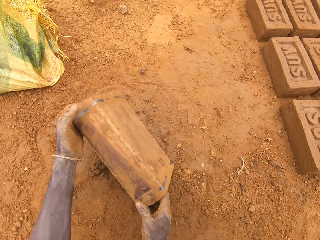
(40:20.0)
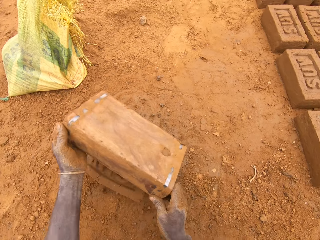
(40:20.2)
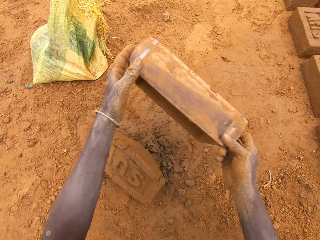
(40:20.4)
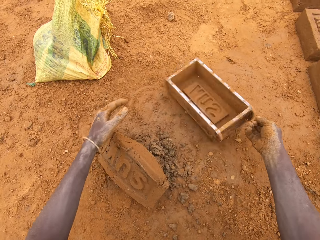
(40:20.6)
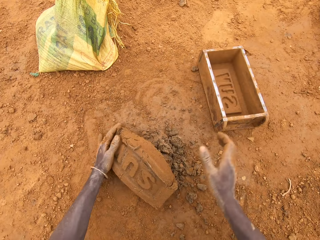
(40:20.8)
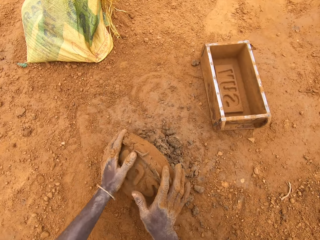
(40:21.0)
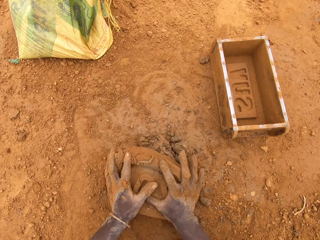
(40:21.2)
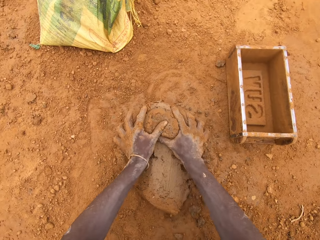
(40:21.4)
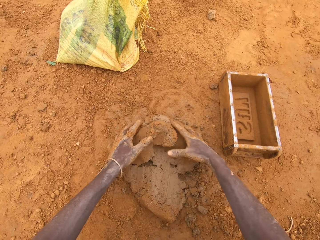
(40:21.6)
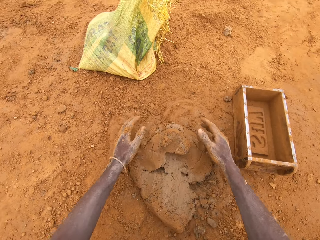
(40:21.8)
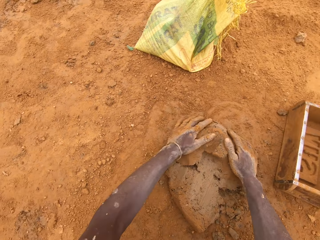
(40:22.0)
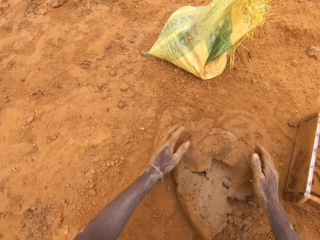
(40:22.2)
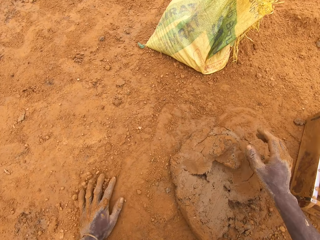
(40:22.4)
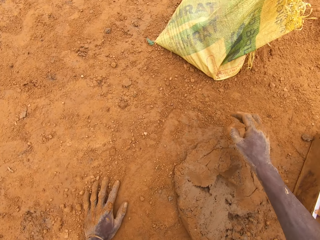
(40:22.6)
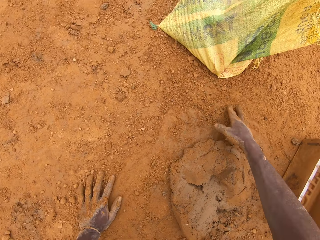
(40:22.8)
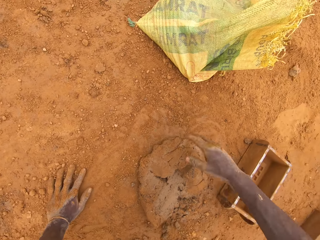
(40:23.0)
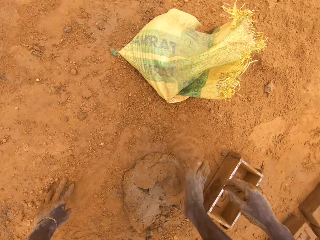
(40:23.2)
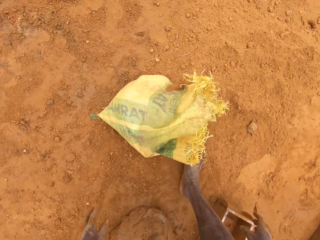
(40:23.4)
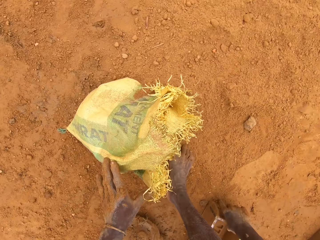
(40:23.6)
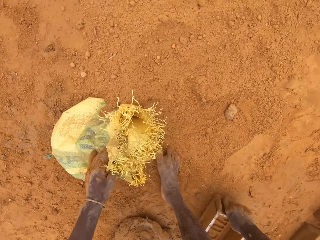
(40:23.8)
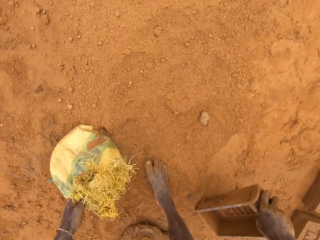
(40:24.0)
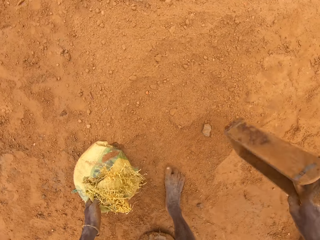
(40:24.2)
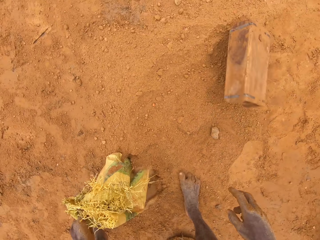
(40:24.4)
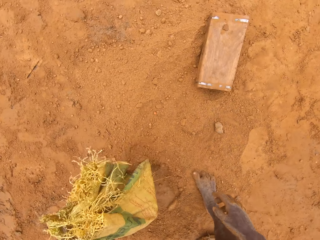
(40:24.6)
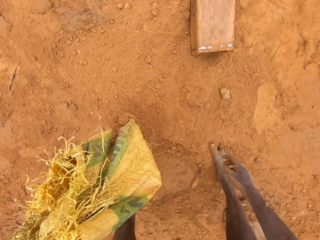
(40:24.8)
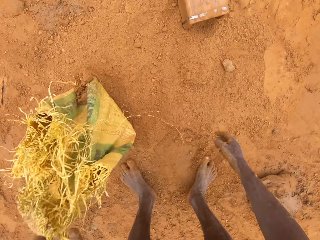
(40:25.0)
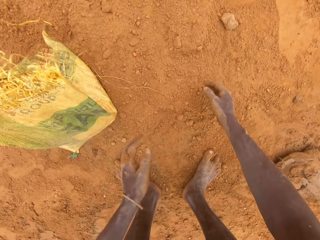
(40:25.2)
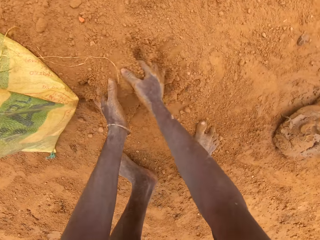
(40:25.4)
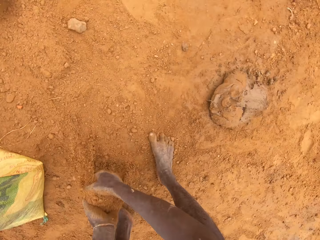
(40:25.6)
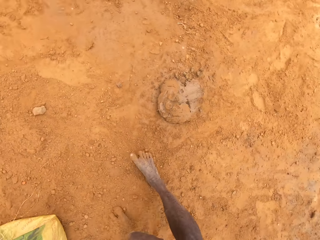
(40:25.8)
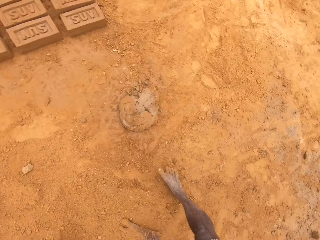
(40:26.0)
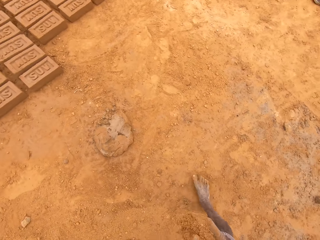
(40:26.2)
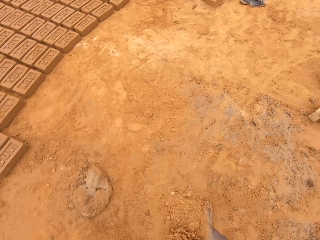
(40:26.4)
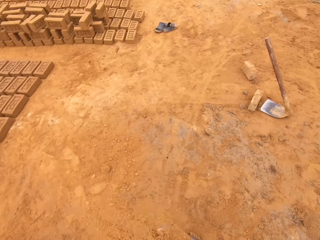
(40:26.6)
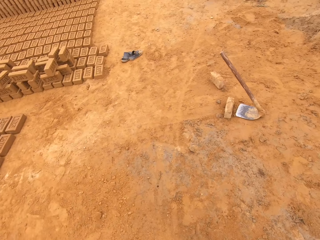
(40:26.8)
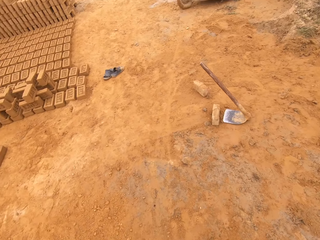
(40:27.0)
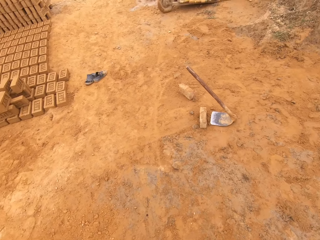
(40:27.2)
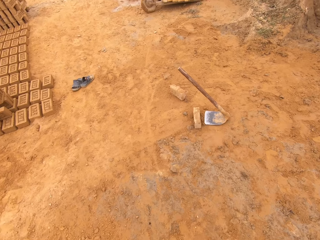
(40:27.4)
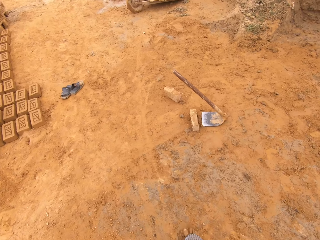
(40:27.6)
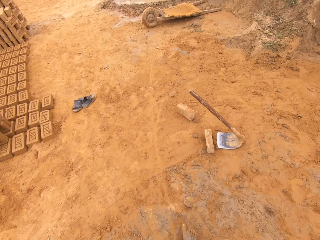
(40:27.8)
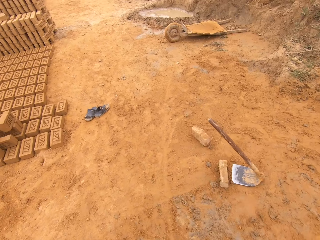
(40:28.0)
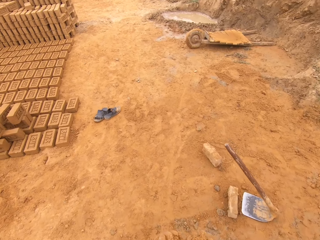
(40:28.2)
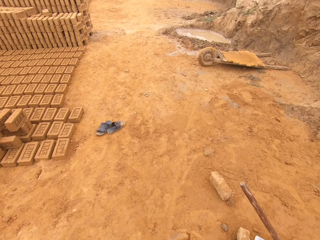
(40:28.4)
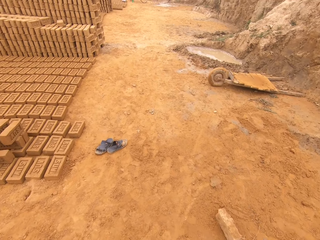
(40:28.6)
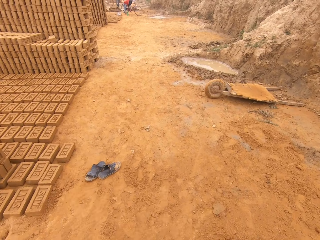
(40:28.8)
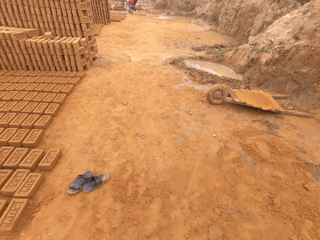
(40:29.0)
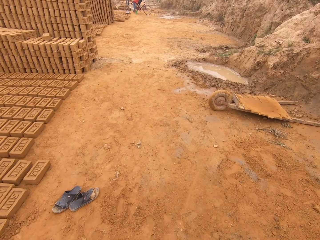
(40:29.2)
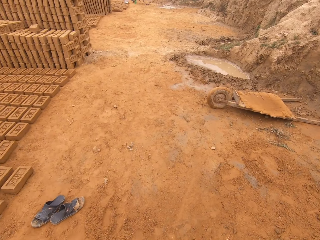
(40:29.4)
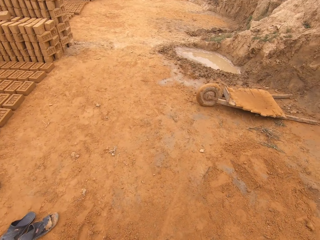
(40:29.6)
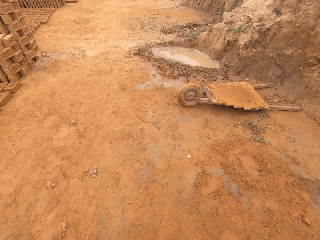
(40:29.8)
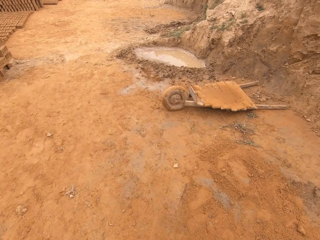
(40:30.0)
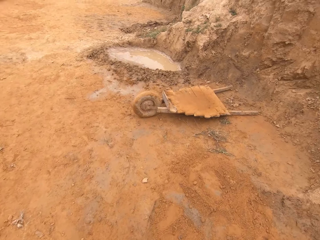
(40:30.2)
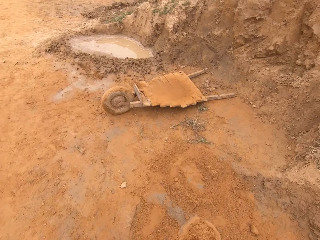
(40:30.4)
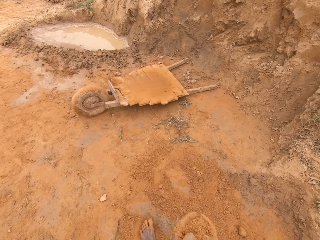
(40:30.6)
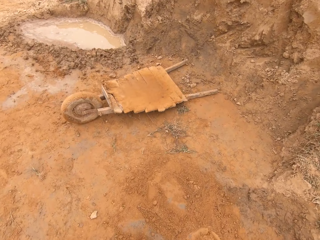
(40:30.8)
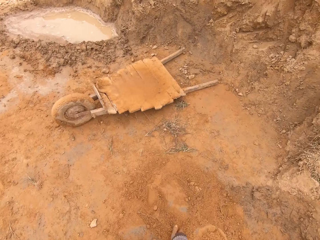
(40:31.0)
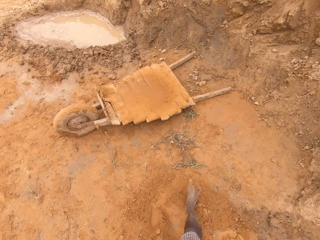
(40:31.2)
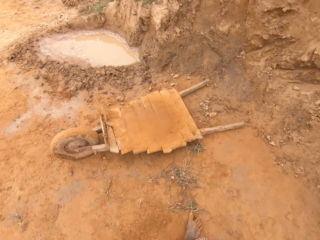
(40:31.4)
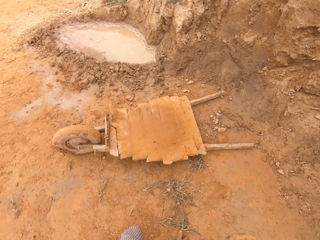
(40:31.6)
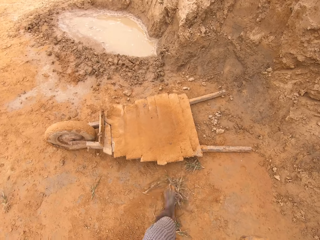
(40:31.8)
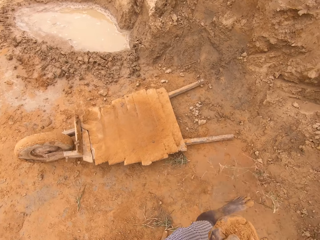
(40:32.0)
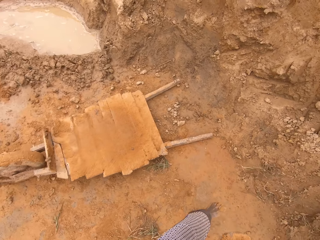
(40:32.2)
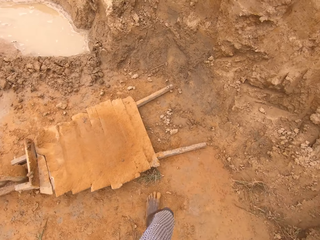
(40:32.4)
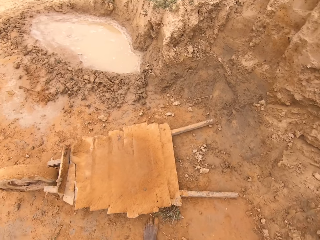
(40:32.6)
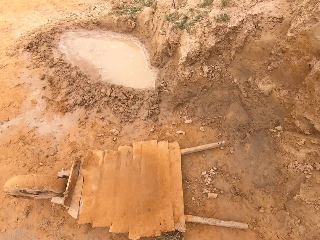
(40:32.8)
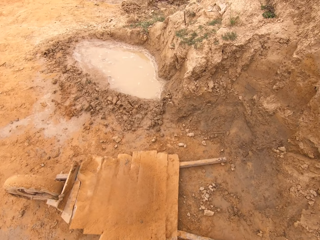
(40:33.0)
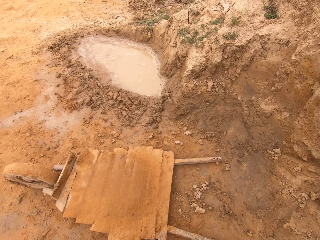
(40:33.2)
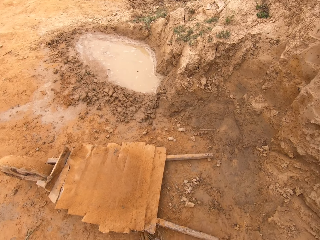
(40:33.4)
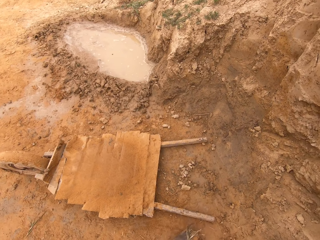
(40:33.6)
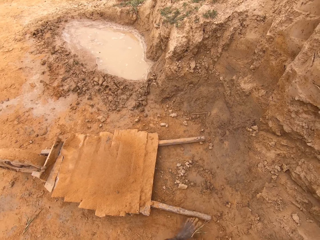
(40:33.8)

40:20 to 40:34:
The camera wearer puts mud from the brick mould to the ground. They mould the mud on the ground. They move the sack. They pick up the sack of sand on the ground. They throw the brick mould on the ground. They scoop soil from the ground with the hands. They walk on the ground. They walk on the ground. They move dry leaves on the ground using the leg.

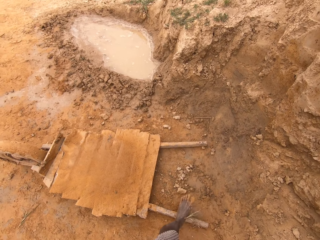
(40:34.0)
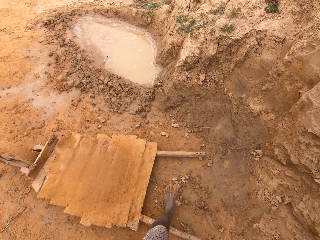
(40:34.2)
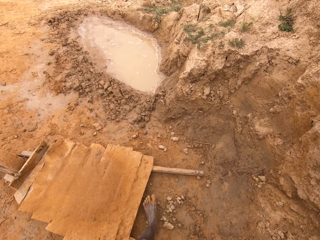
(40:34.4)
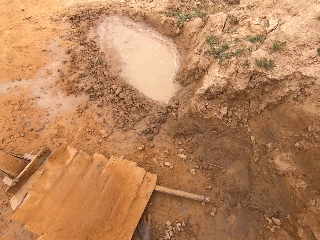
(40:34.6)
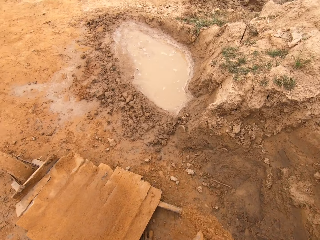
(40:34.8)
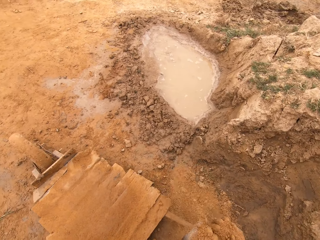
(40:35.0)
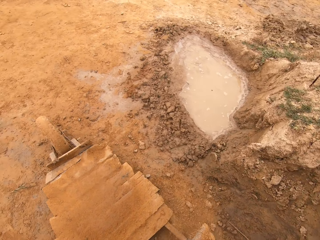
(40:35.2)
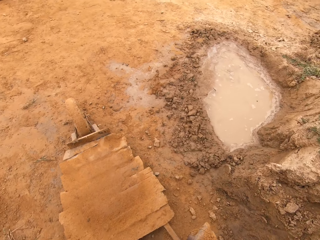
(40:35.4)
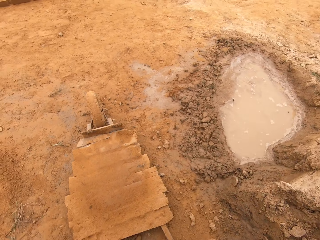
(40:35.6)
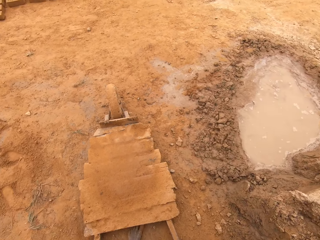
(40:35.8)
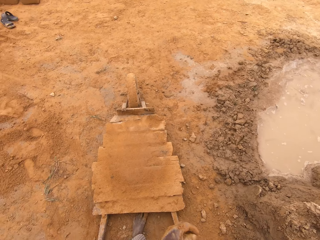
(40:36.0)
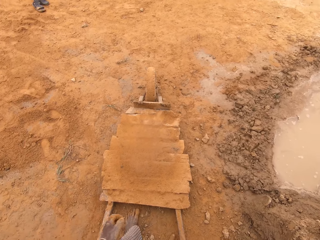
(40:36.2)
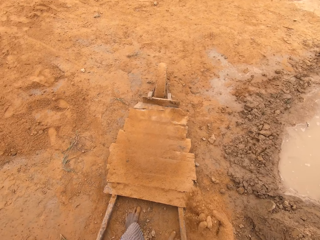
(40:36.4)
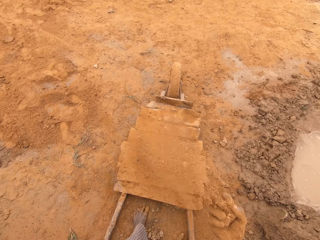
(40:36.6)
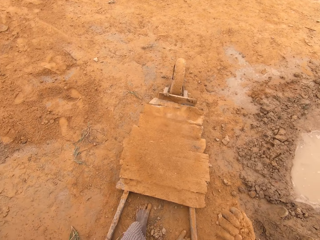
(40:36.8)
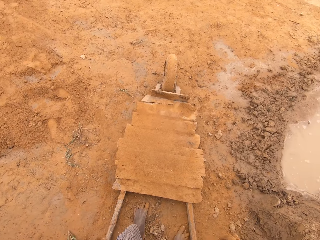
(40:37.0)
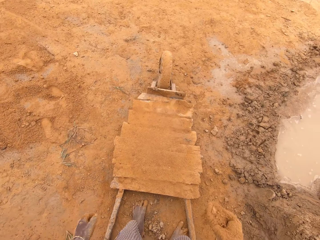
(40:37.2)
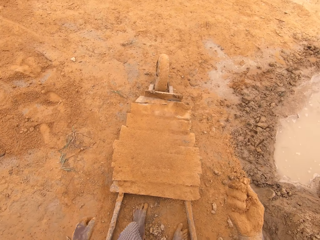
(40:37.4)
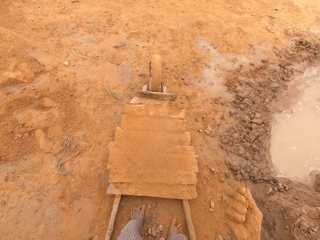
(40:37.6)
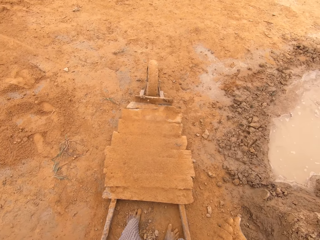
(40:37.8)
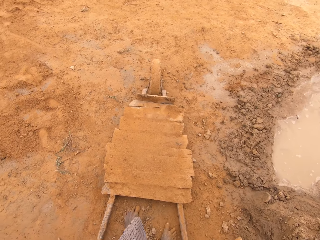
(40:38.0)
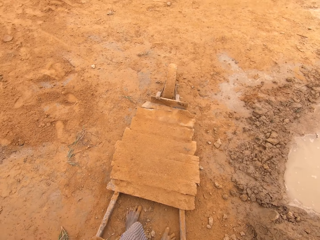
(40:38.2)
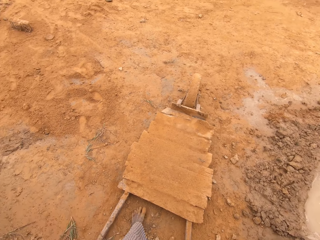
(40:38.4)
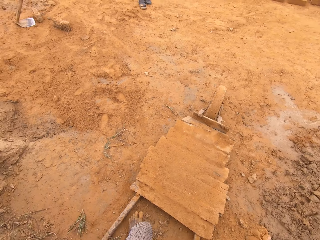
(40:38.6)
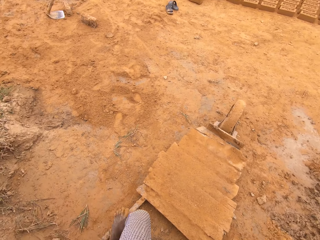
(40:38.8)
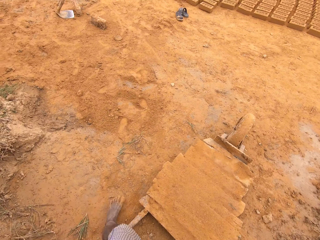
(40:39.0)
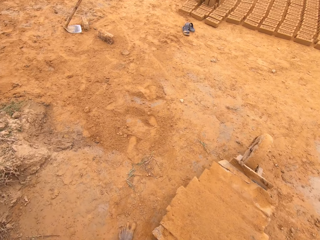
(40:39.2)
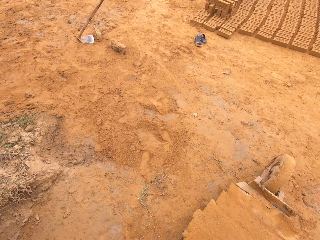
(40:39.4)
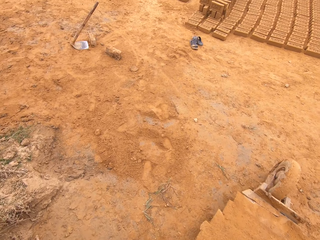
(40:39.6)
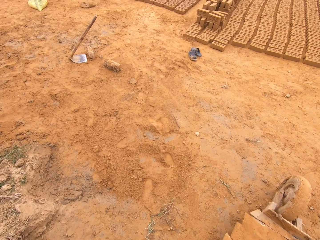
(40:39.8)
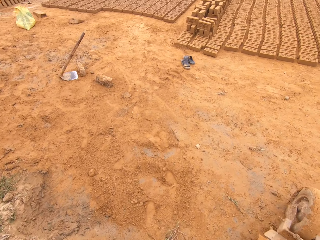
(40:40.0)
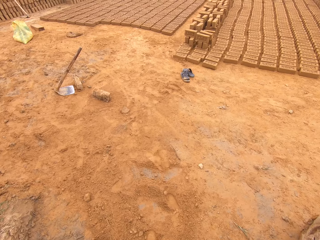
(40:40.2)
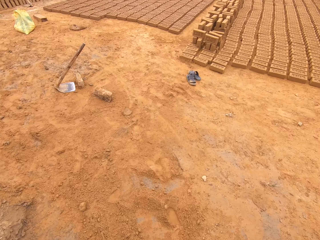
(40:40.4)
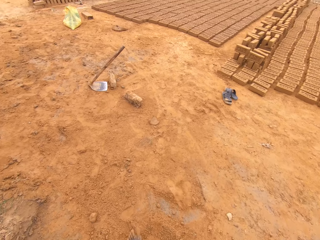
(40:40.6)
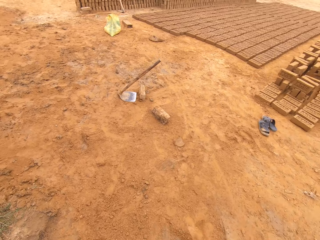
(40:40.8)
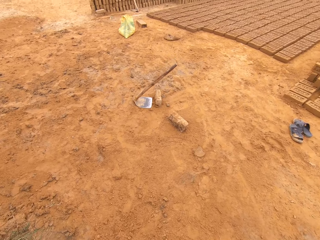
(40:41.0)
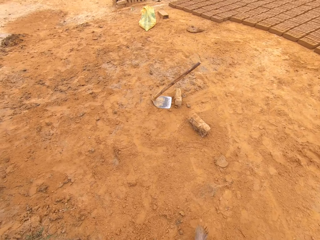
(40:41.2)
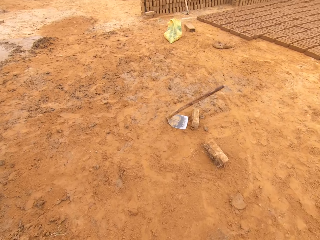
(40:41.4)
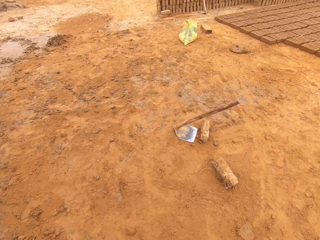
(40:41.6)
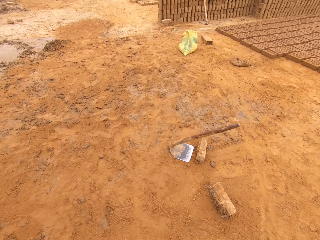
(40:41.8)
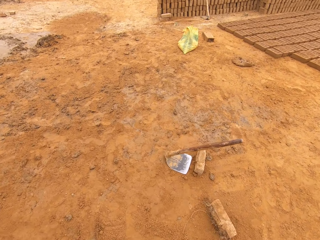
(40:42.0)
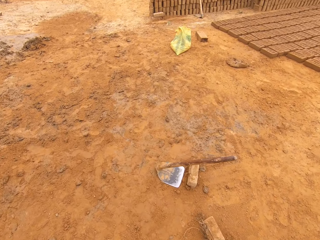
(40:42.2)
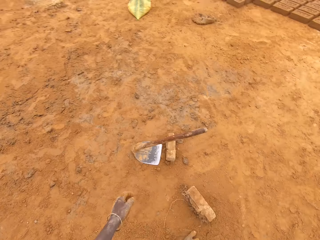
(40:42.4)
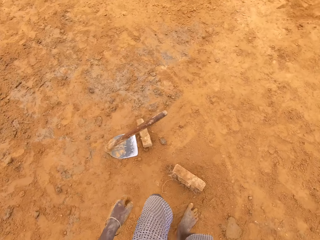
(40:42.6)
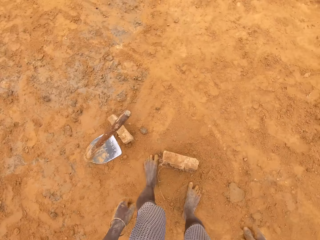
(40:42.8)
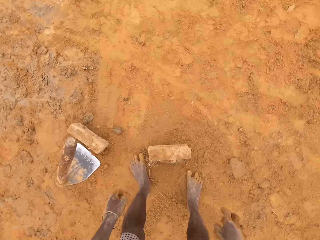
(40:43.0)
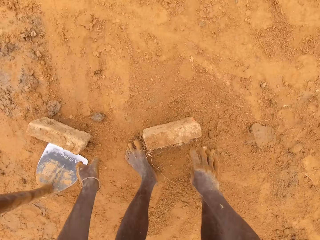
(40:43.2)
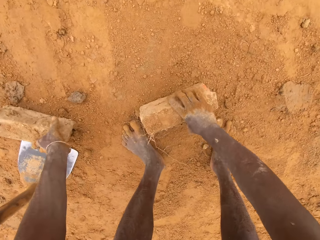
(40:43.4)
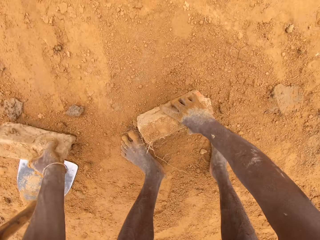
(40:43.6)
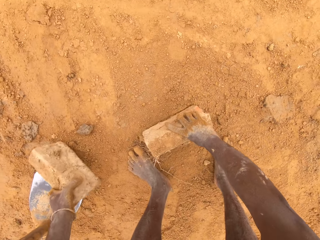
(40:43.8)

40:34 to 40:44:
The camera wearer talks to a man. They throw soil on the cart, spread sand on the cart and walk on the ground.
